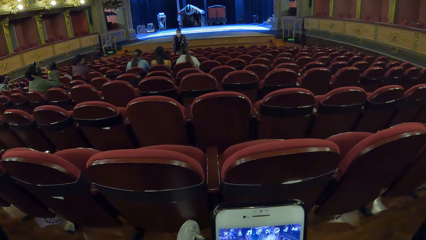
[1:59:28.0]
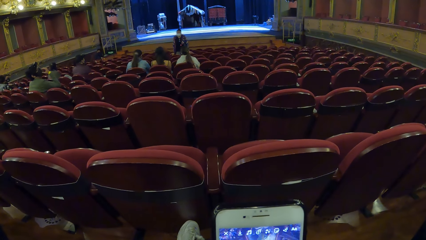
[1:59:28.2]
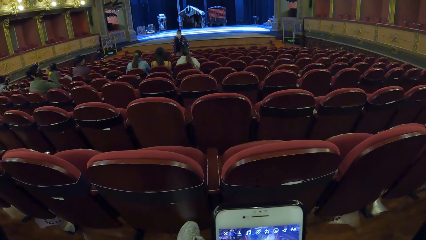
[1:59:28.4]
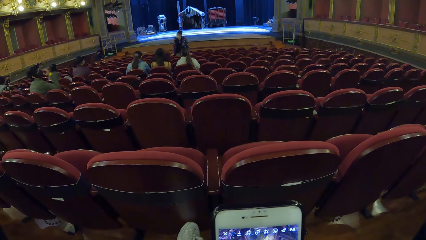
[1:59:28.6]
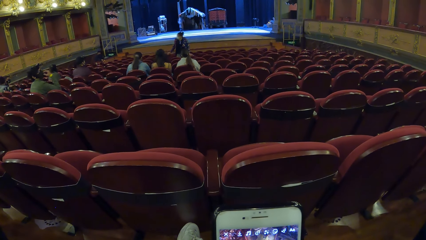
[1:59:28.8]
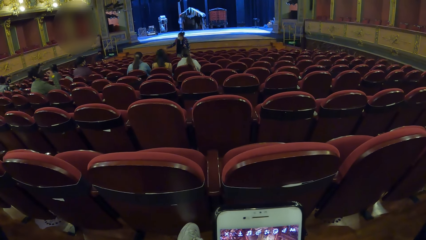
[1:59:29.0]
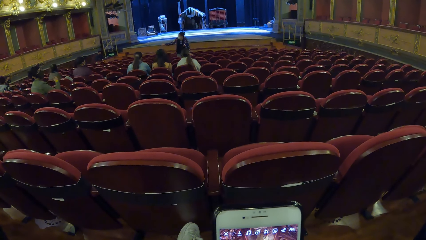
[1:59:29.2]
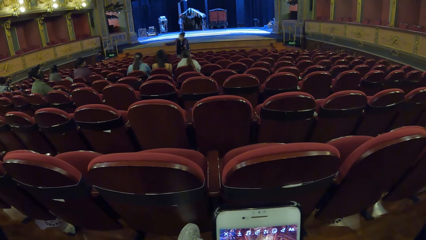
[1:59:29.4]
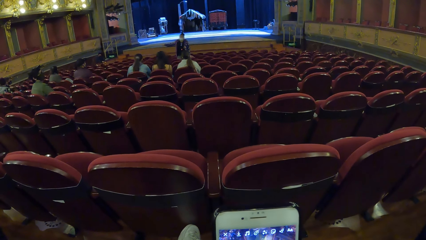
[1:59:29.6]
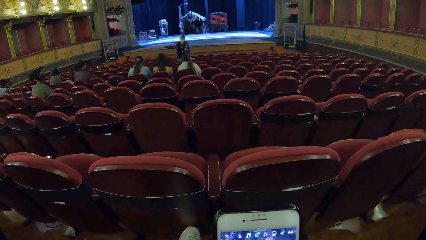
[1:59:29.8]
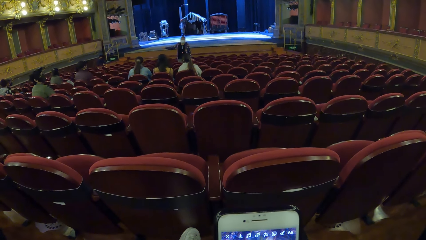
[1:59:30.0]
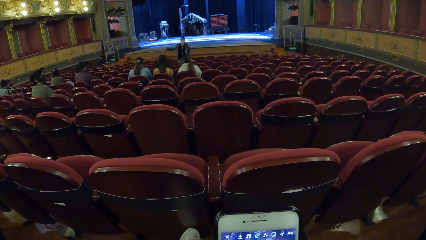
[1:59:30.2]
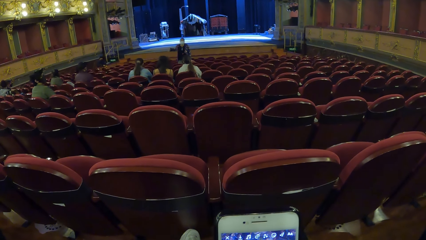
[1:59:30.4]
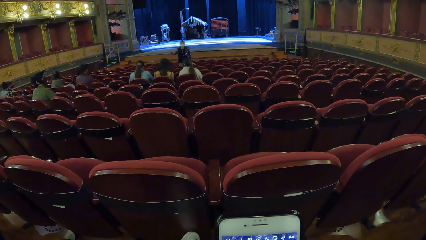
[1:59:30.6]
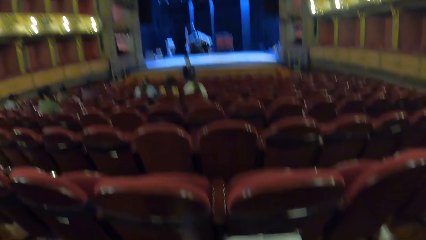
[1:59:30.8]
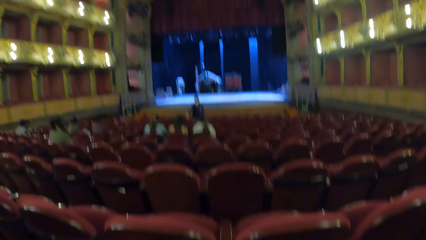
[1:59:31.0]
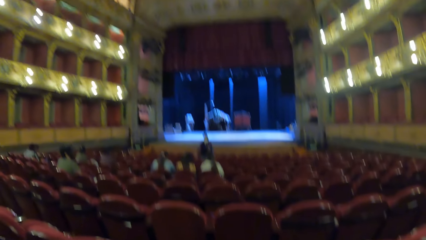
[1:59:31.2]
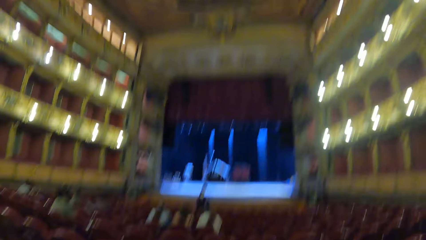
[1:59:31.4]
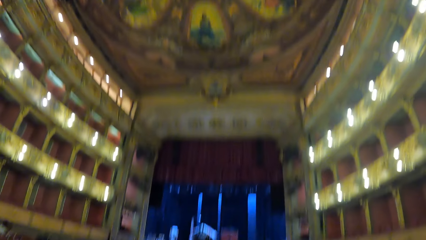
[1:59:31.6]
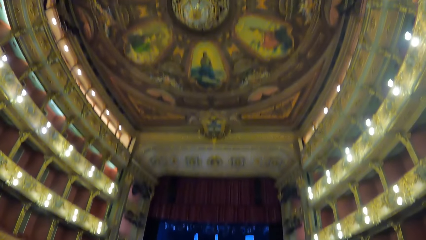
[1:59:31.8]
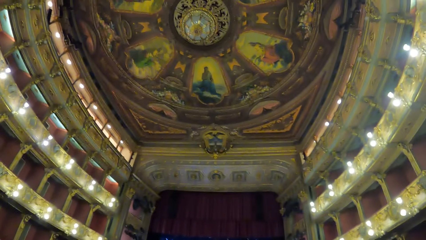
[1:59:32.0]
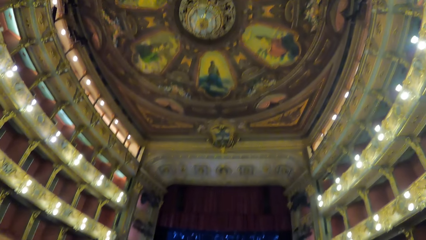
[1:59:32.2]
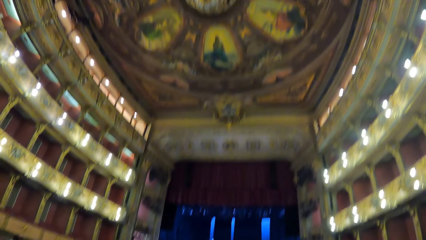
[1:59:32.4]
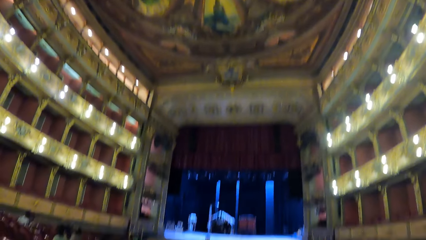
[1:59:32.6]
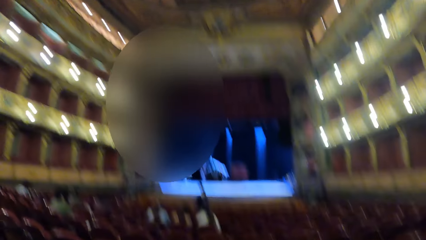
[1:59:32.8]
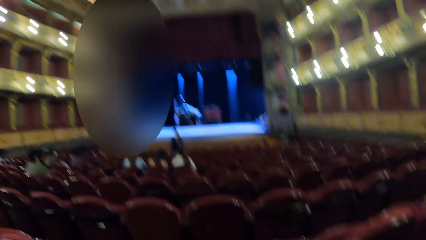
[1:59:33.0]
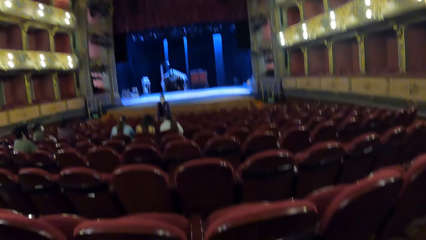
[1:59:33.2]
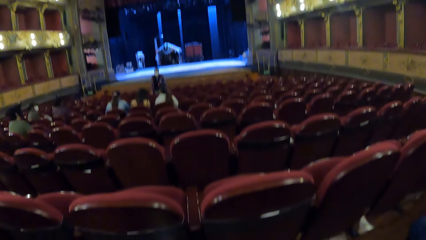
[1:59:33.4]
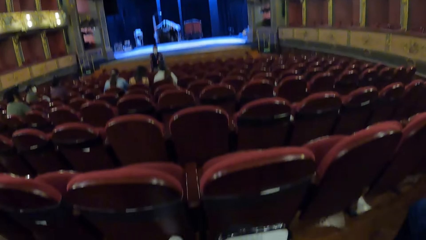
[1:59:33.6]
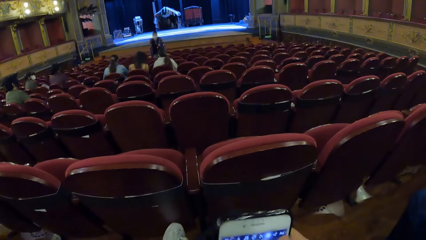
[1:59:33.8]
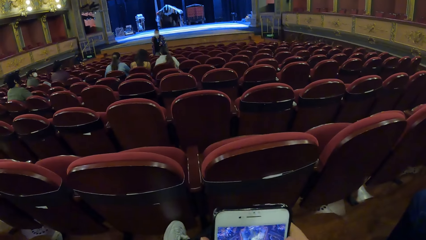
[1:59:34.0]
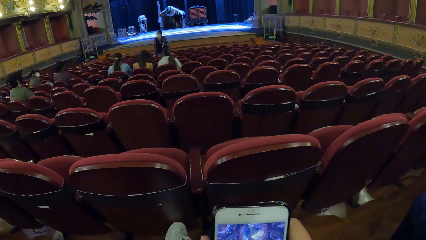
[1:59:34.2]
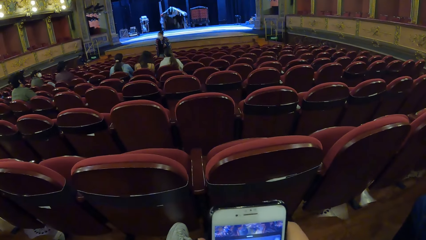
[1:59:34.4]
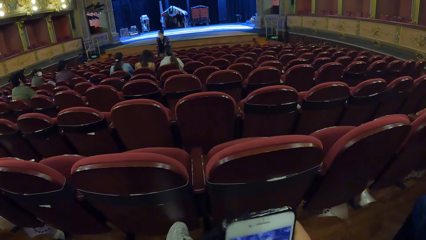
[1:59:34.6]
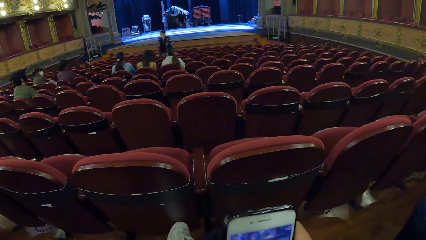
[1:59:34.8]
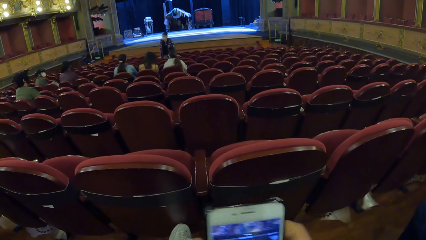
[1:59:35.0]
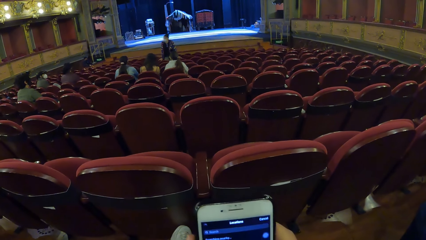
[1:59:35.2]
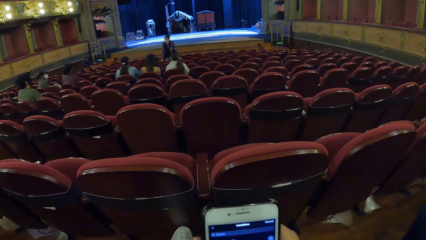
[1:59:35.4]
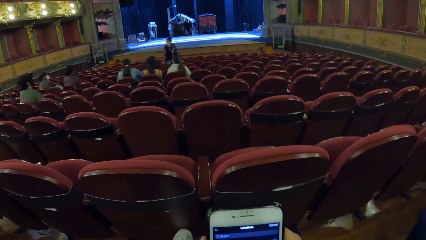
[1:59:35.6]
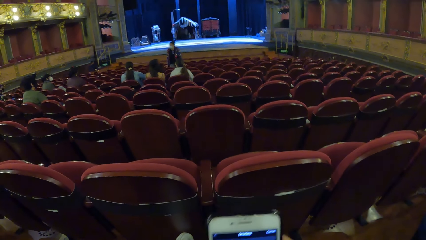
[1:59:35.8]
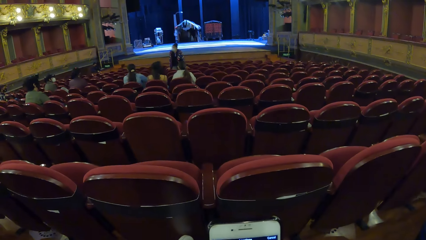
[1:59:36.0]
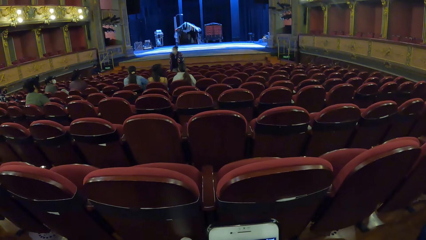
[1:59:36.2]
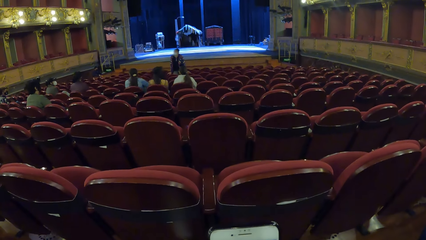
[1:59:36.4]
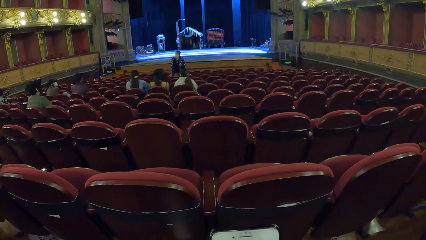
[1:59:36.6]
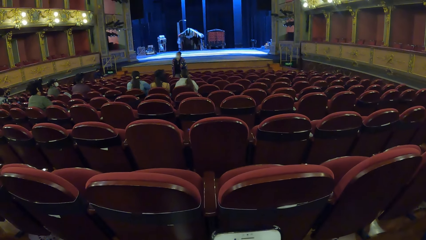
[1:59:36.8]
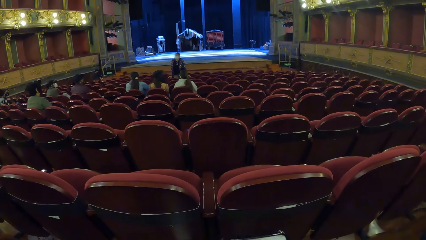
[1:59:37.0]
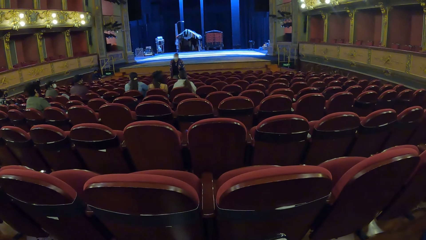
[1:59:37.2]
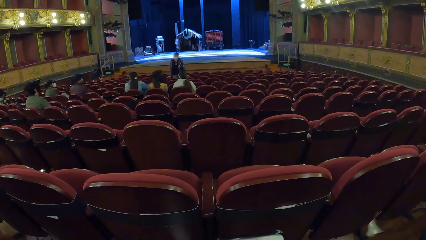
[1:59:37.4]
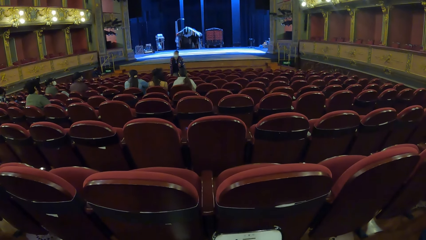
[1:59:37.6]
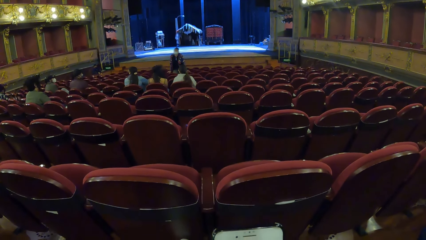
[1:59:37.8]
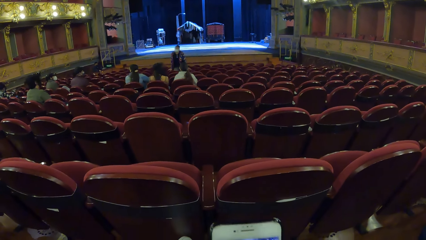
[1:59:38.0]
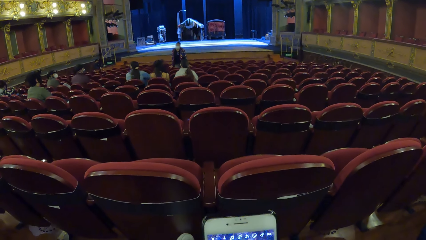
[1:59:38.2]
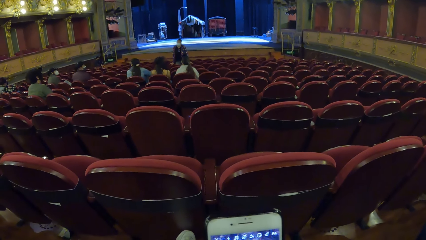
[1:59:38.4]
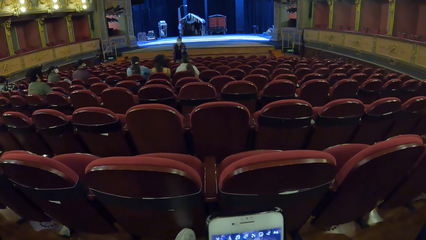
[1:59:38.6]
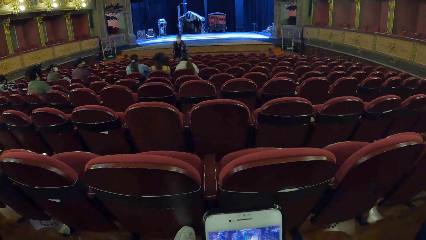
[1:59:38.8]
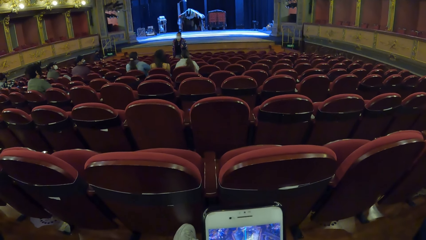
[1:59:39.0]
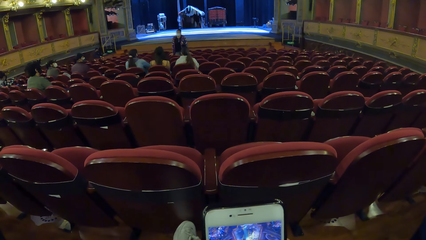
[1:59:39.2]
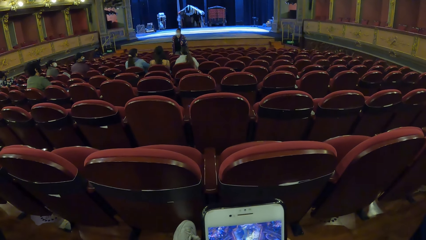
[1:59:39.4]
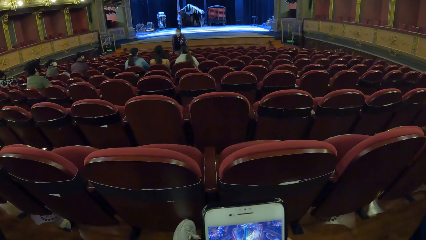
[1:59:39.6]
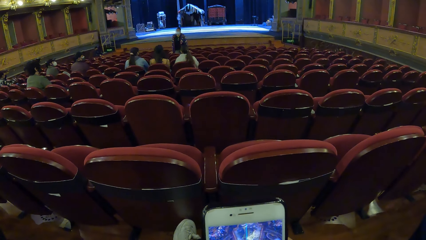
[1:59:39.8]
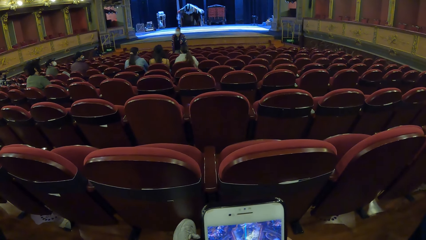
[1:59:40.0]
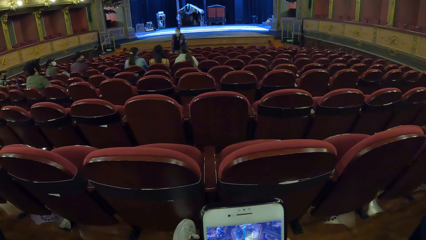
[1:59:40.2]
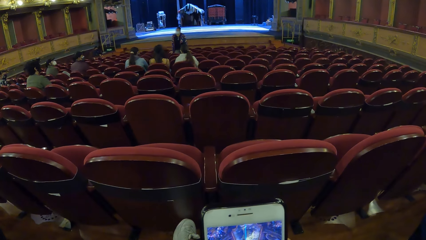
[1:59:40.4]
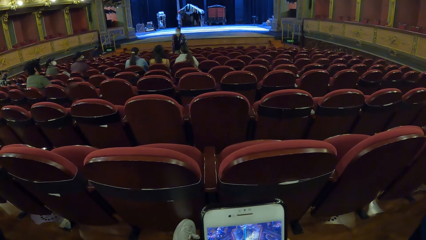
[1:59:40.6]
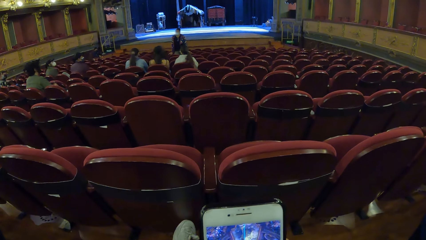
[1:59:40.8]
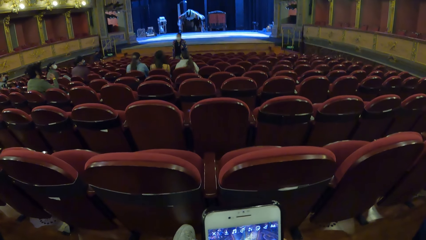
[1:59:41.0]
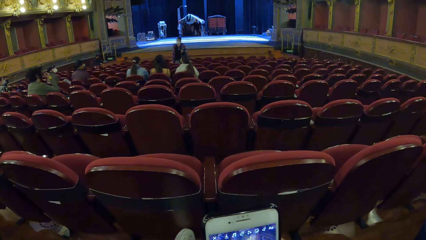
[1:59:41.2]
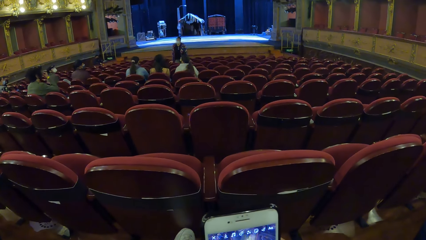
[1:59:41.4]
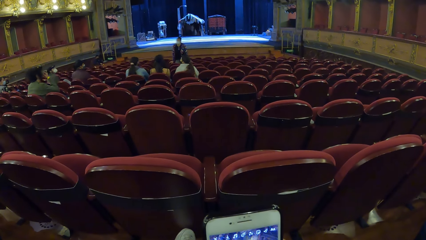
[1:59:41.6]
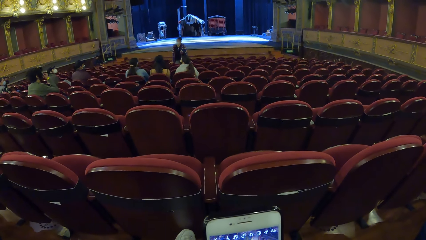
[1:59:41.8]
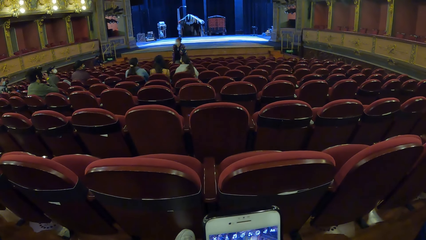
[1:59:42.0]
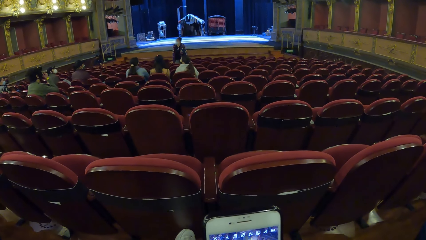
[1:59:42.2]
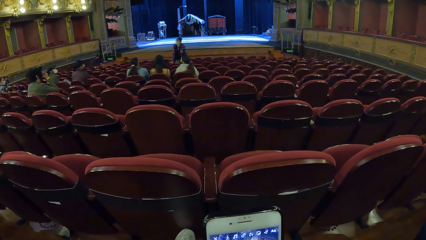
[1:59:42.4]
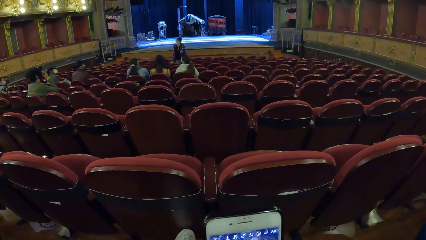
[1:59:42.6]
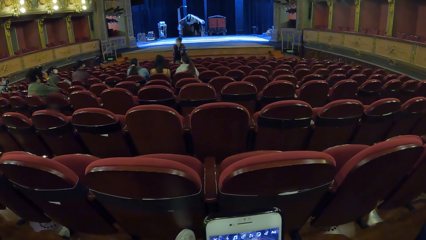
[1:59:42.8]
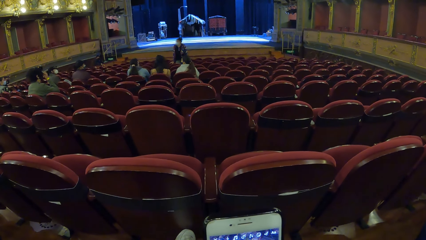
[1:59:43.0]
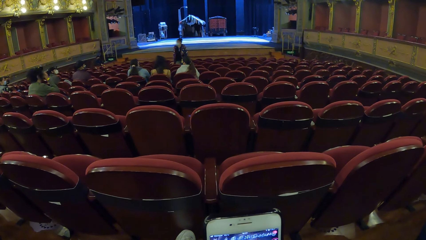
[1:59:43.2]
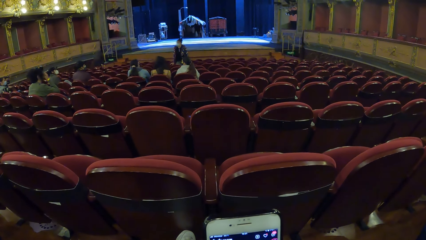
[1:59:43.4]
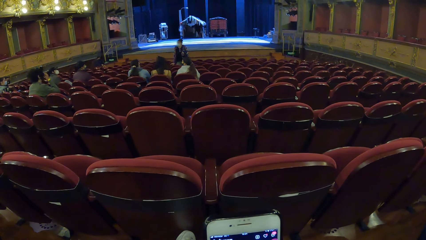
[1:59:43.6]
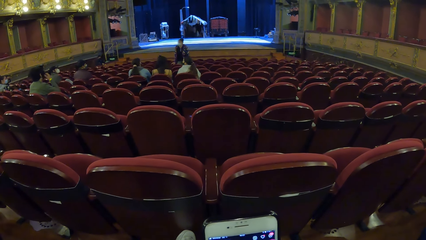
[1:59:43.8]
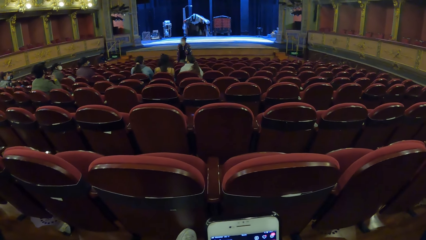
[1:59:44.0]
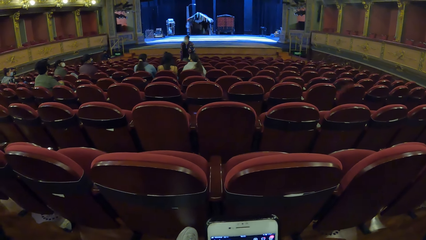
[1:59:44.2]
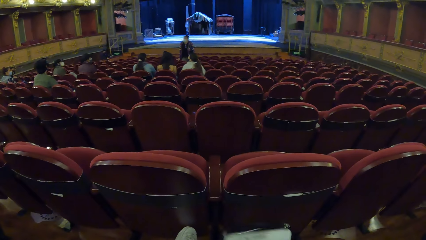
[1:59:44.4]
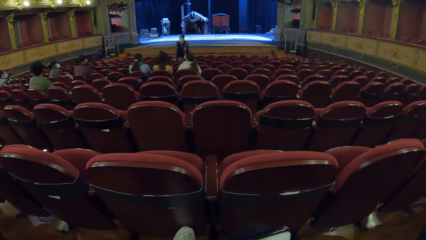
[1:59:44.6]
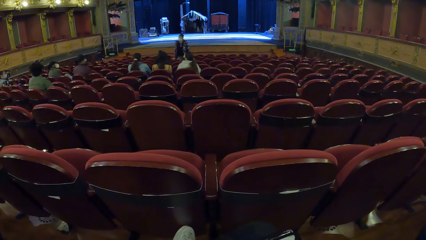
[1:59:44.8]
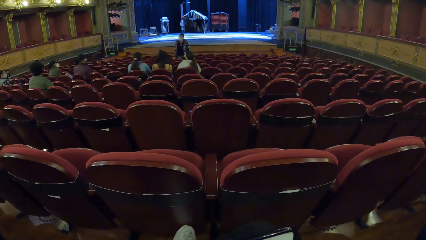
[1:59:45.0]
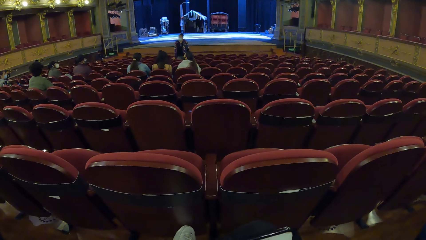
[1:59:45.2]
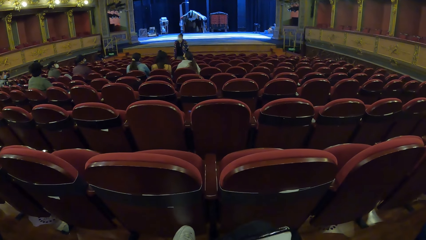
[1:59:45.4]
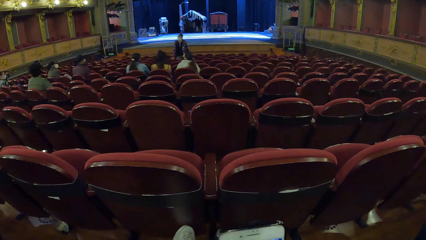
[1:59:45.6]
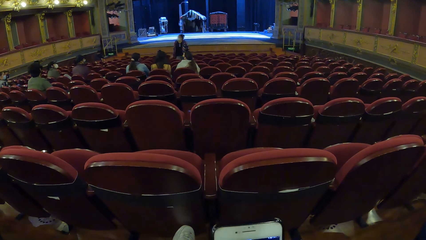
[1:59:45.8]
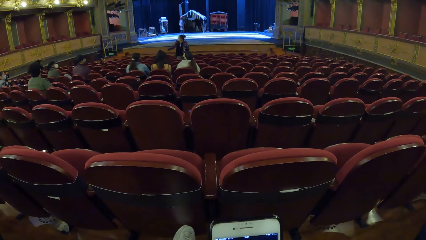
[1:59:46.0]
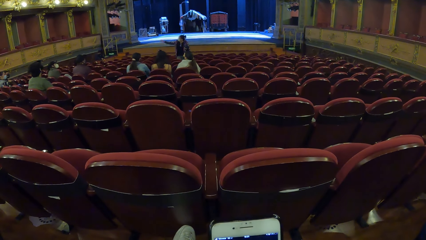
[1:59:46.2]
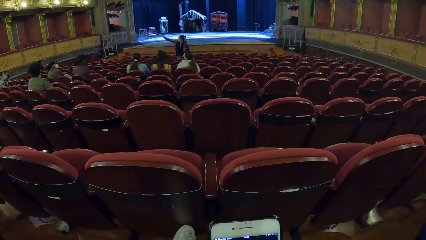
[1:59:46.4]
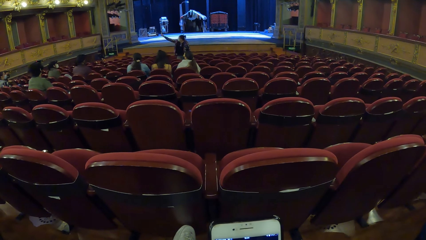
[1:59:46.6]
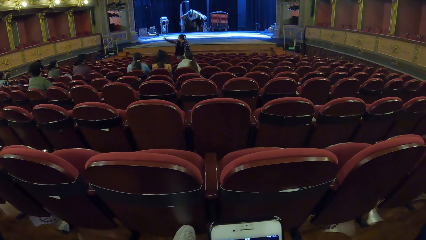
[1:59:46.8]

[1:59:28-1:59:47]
The camera wearer looks around the conference house. They operate the phone.
